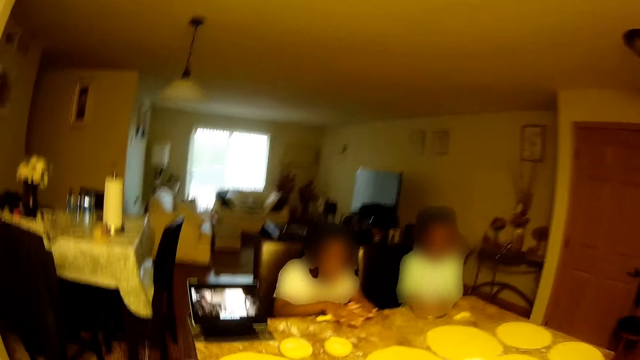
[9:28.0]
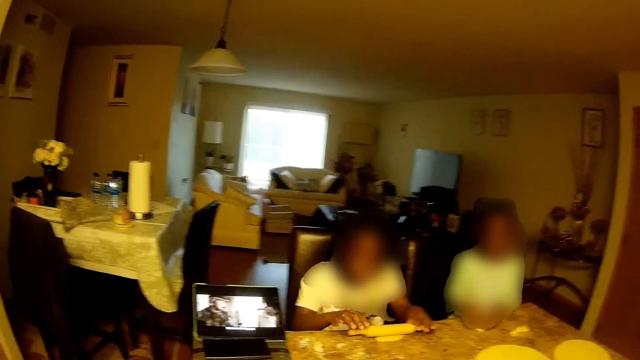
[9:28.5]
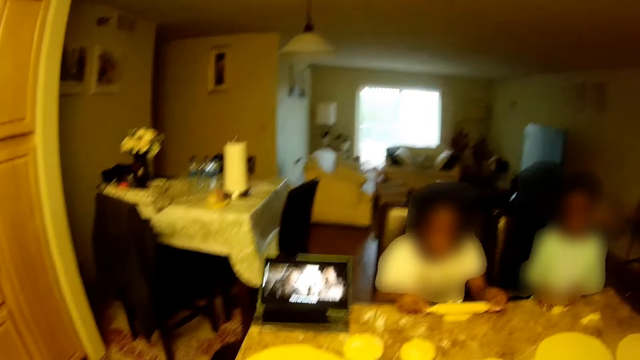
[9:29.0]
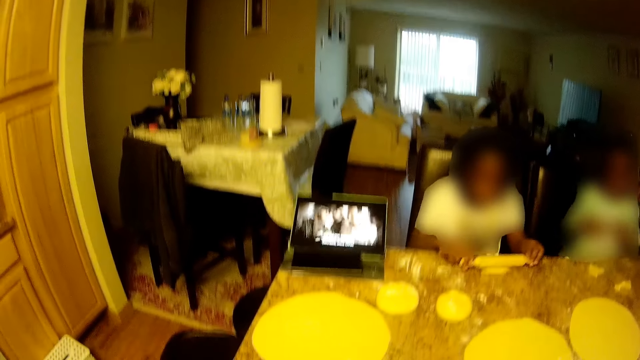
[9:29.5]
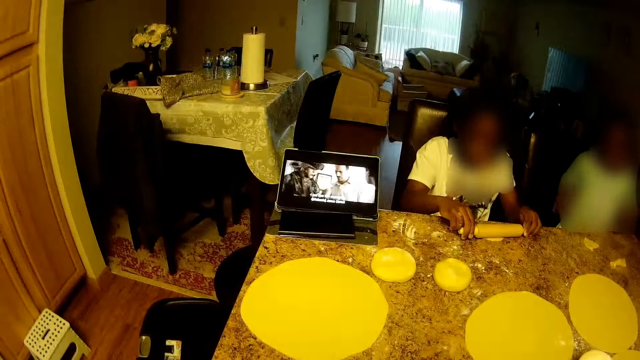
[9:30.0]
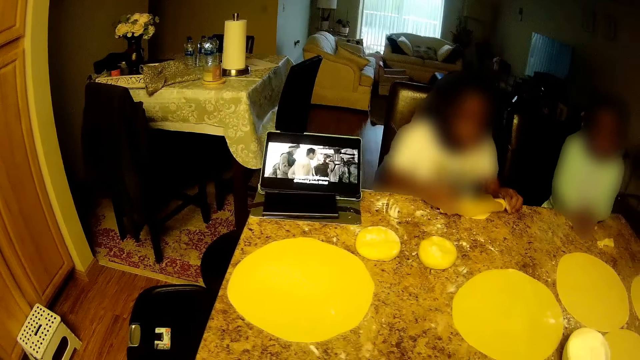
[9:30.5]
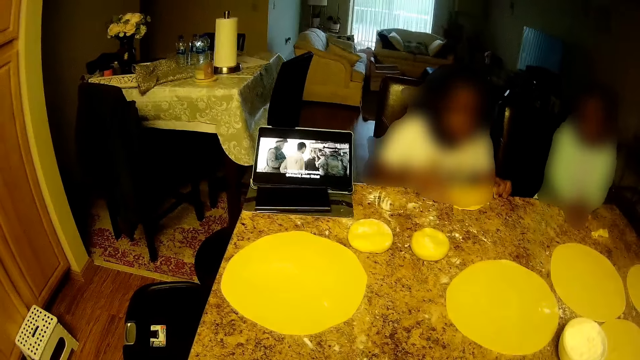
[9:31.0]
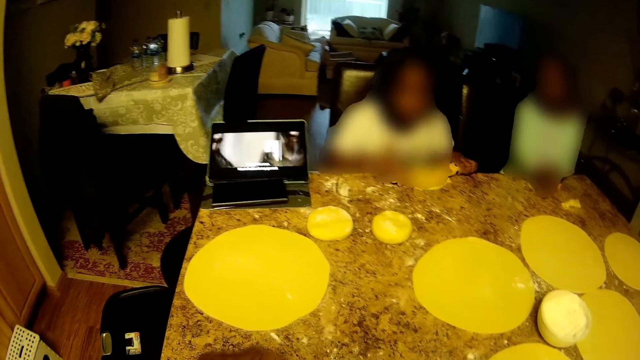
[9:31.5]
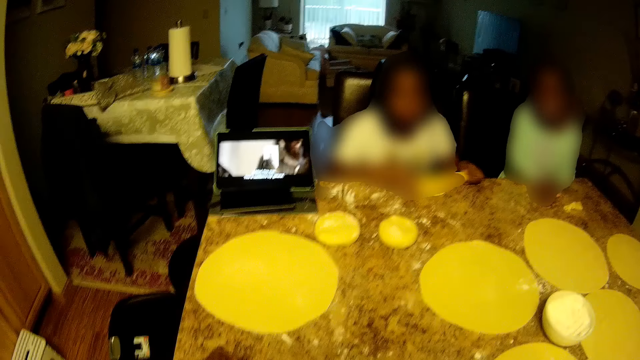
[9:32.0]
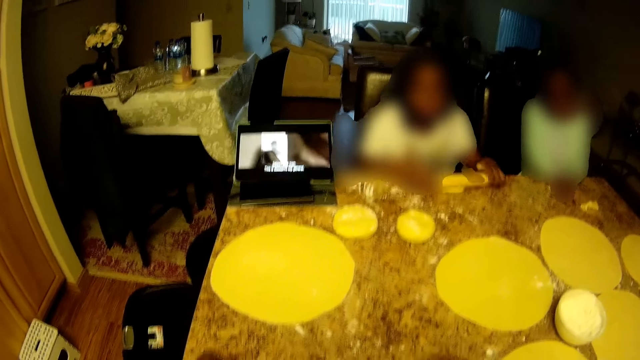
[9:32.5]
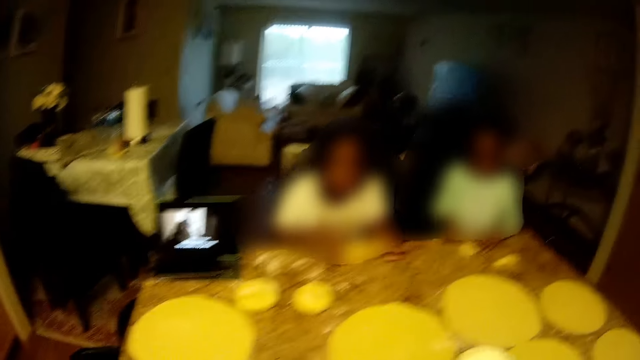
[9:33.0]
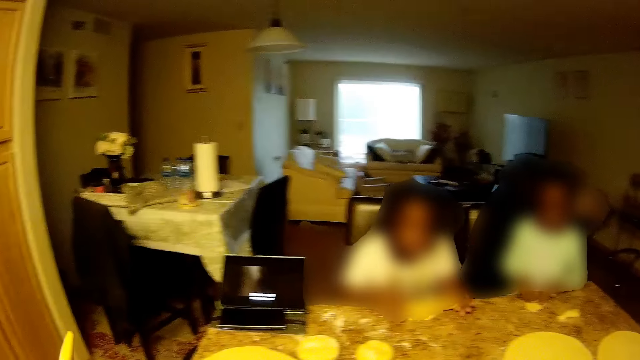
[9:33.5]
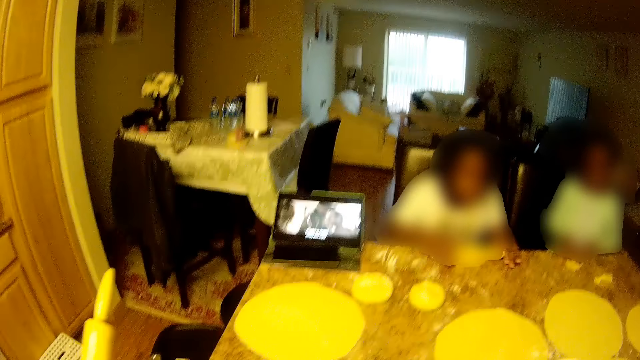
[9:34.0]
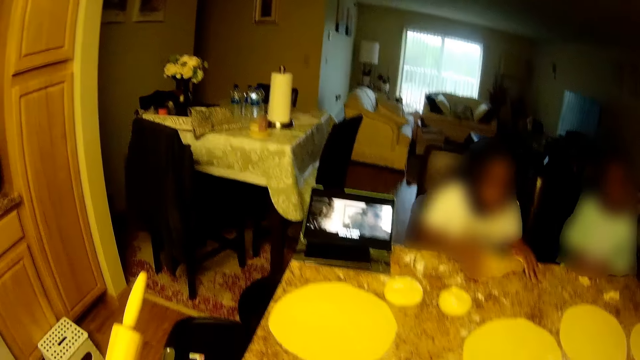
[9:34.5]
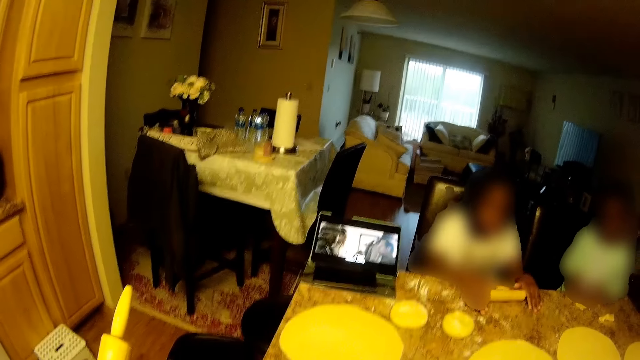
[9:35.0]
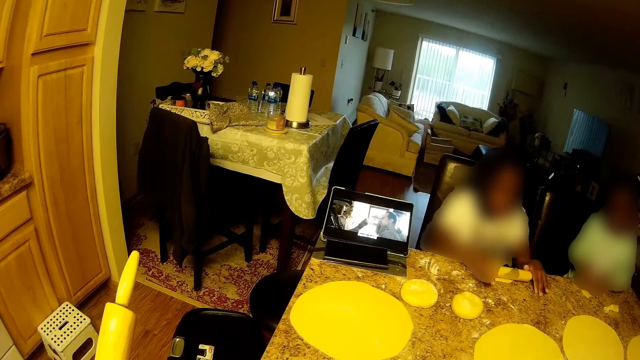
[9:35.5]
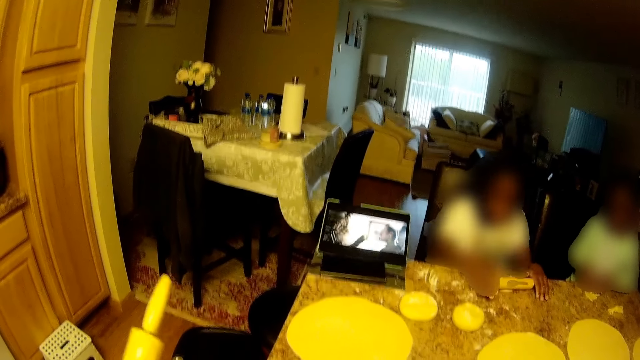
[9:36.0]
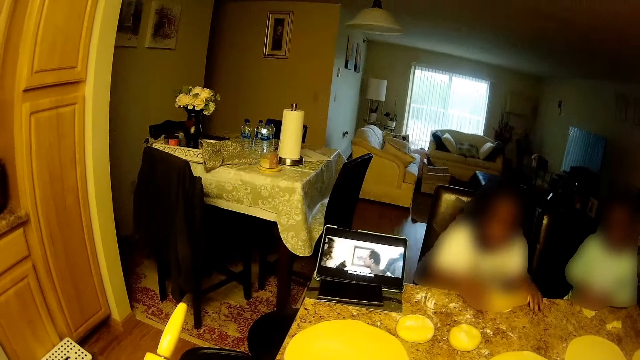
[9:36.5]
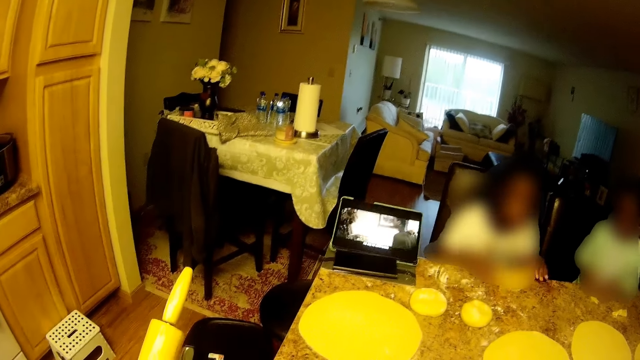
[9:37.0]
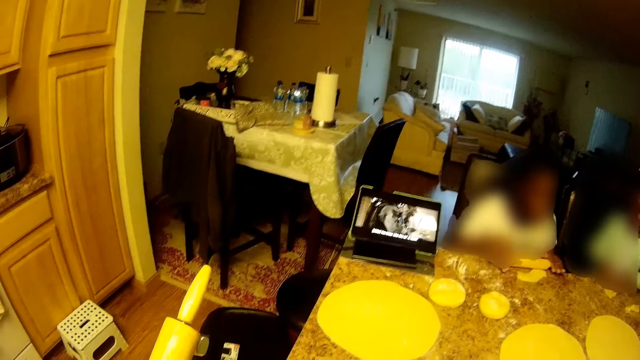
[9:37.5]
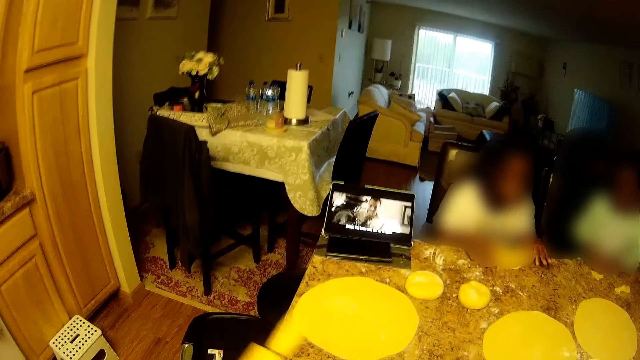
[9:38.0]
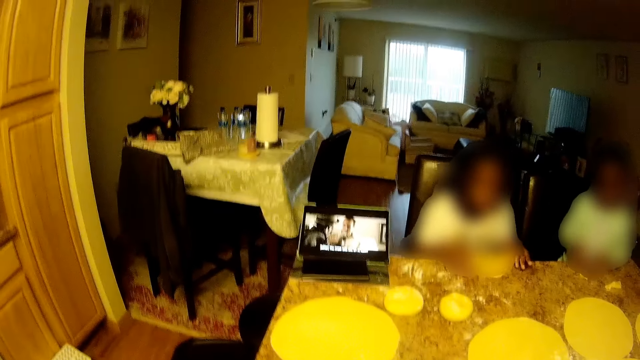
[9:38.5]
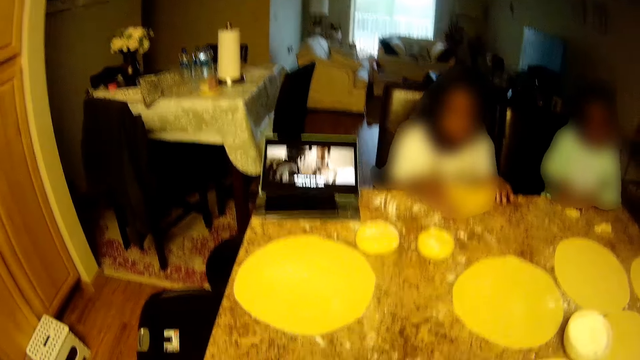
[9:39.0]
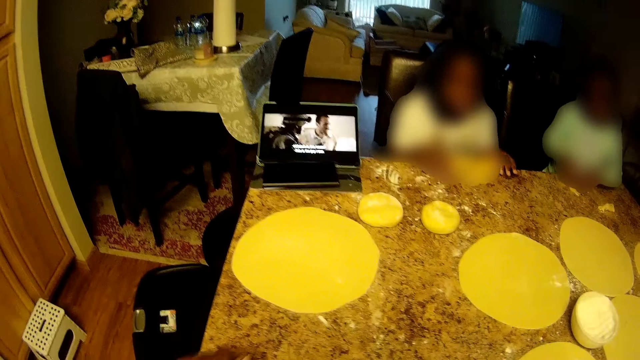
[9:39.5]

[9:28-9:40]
The woman rolls a rolling pin on a dough on a tiled table with both hands. A girl talks to the woman at the tiled table. A kid looks at the dough. The kid takes the dough. The camera wearer rolls the dough with the rolling pin. She holds the rolling pin in her left hand.

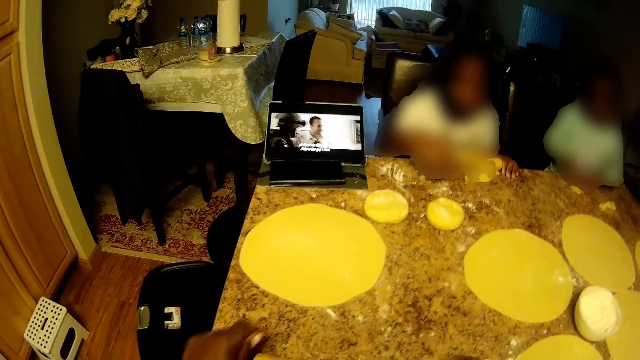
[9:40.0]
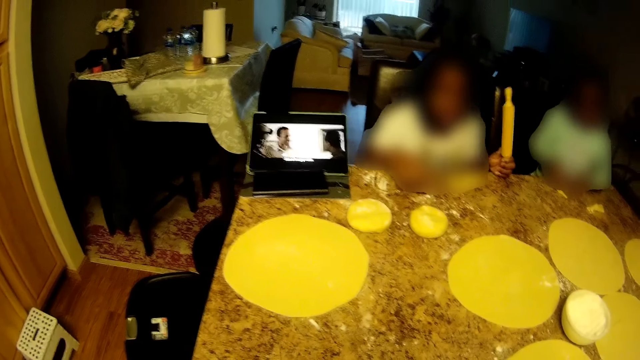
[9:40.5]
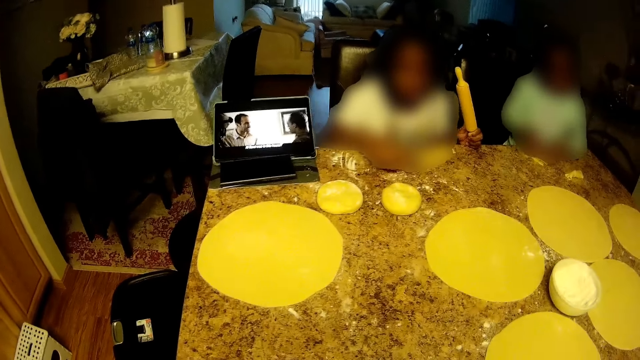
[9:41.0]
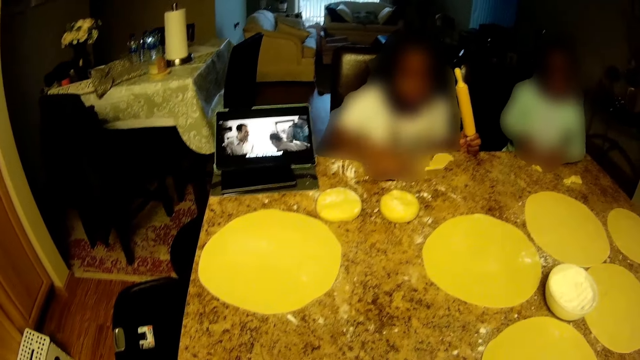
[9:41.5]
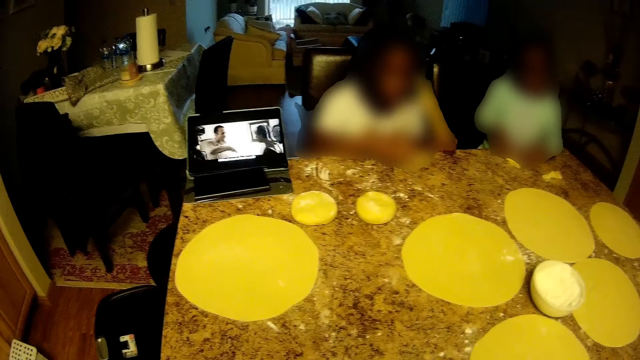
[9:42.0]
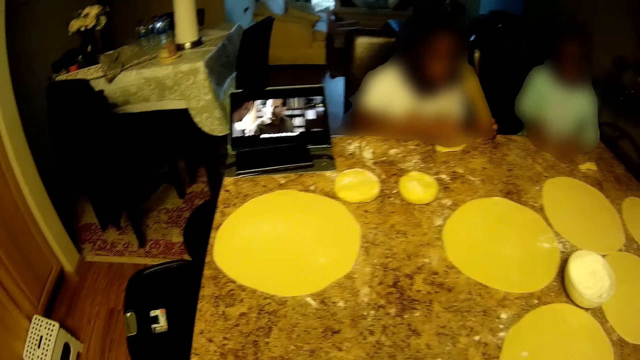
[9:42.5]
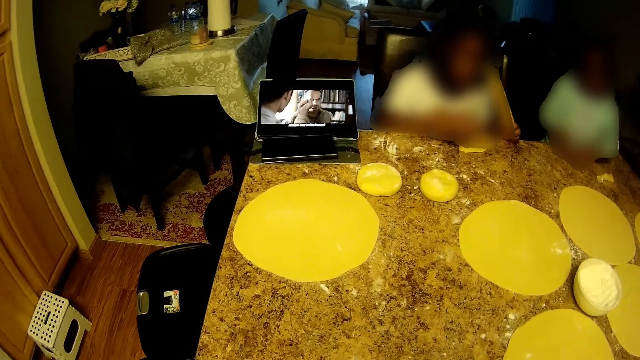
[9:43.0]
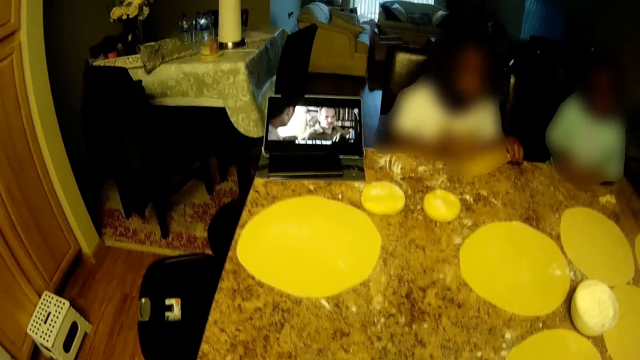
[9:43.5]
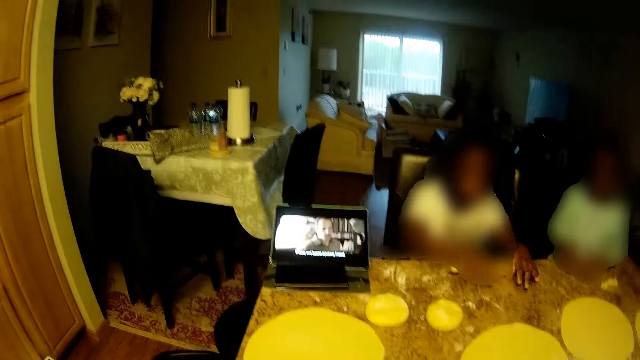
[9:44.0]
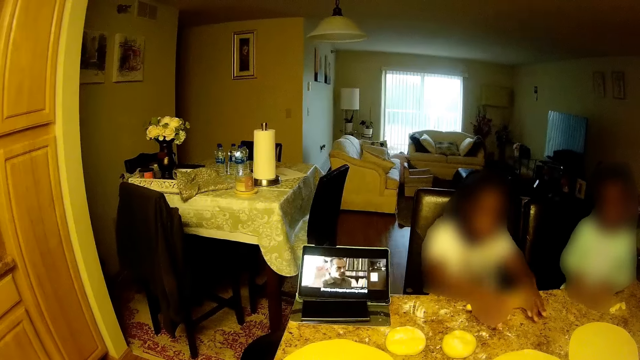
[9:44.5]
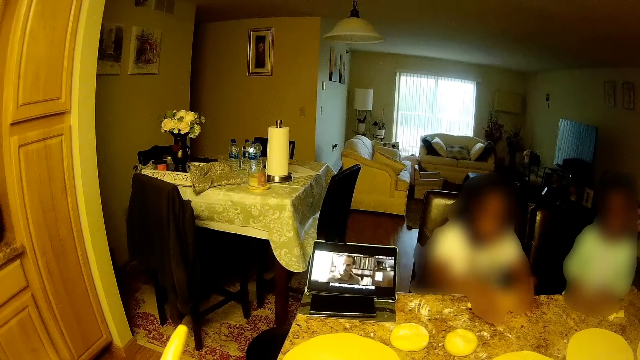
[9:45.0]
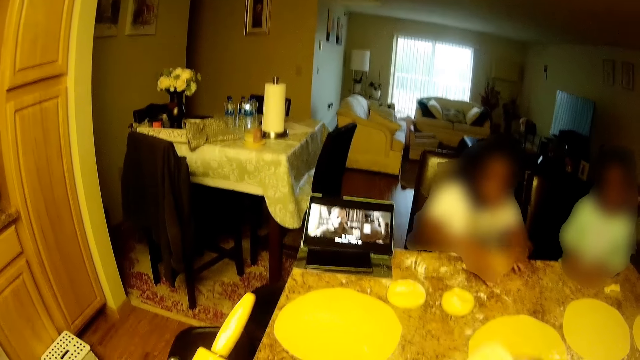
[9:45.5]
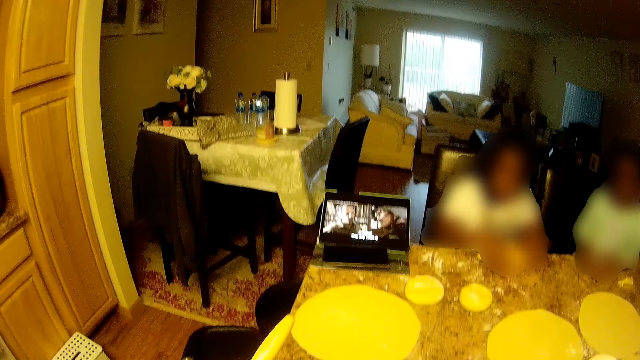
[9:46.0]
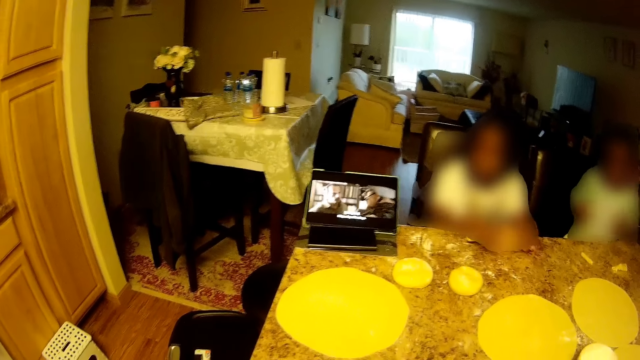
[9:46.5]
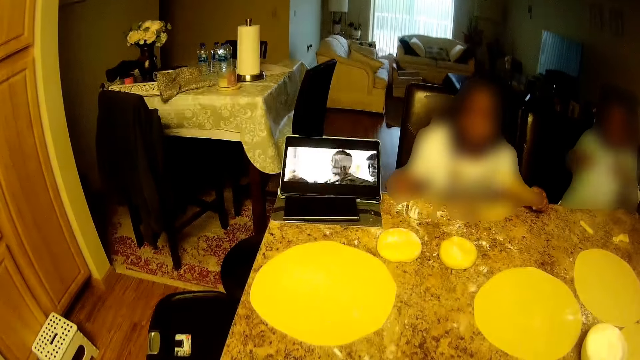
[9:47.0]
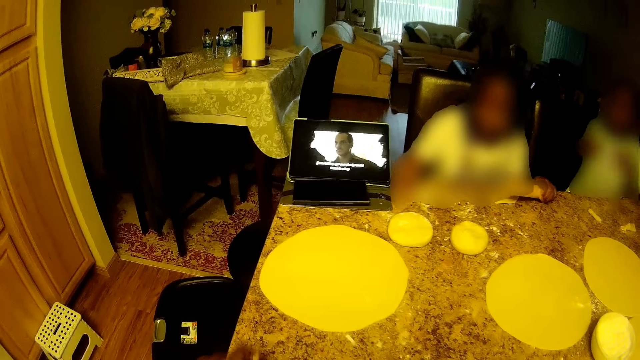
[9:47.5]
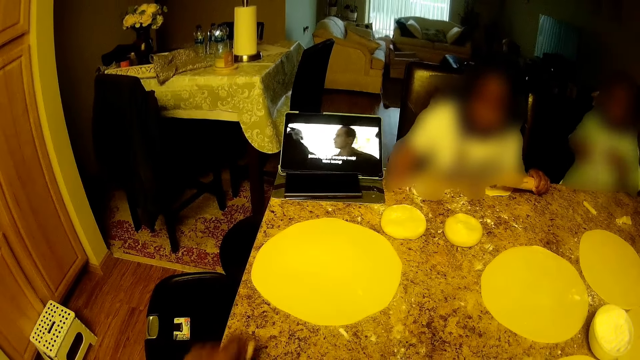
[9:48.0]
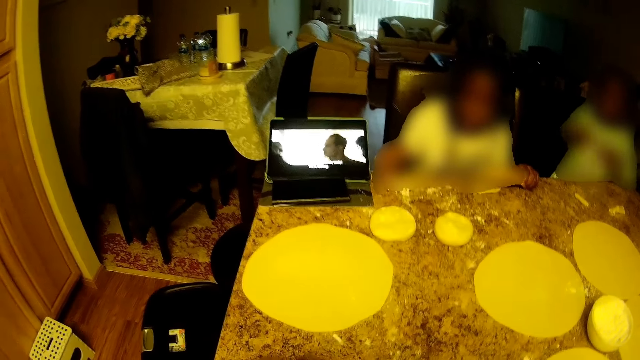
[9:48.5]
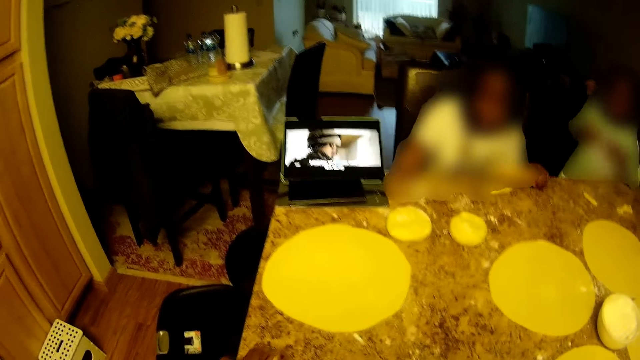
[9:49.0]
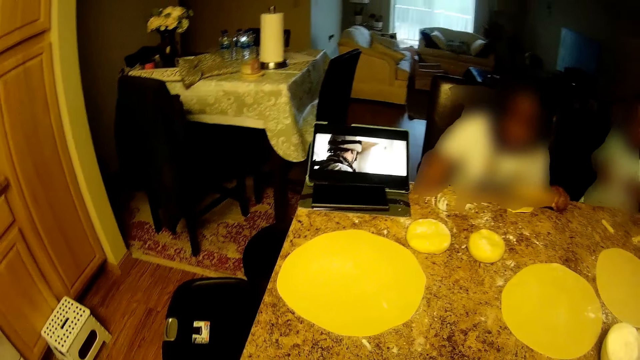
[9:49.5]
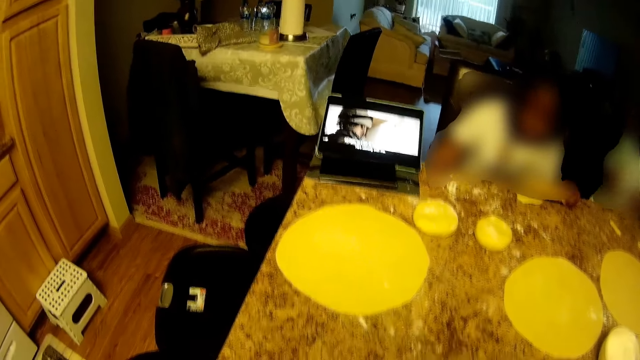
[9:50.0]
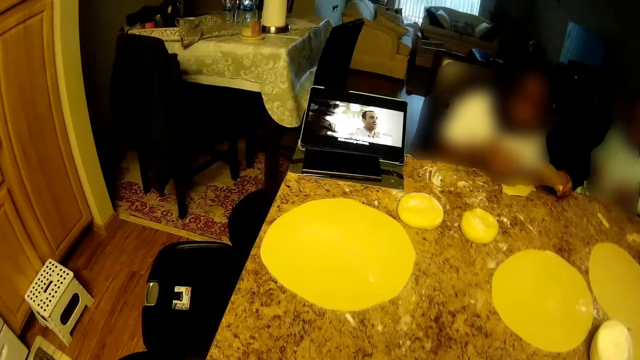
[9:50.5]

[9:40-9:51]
The camera wearer rolls the rolling pin in her hands on the dough on the tiled table. The woman rolls the rolling pin on the dough on the tiled table with both hands. The girl gesticulates with both hands.
